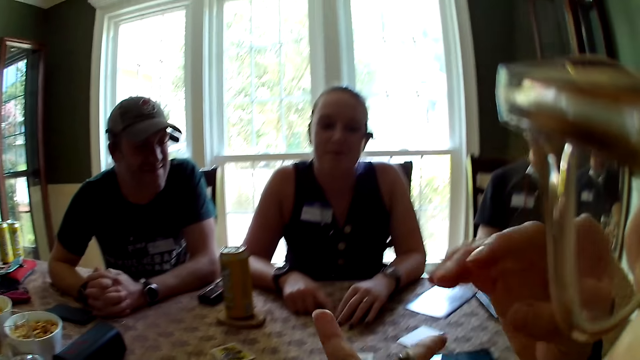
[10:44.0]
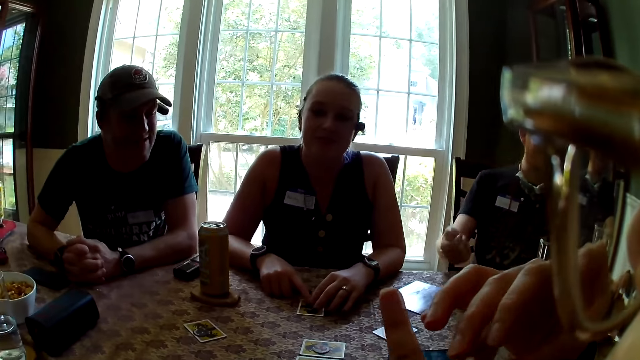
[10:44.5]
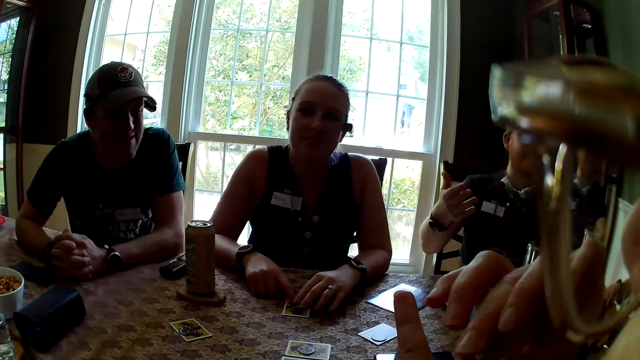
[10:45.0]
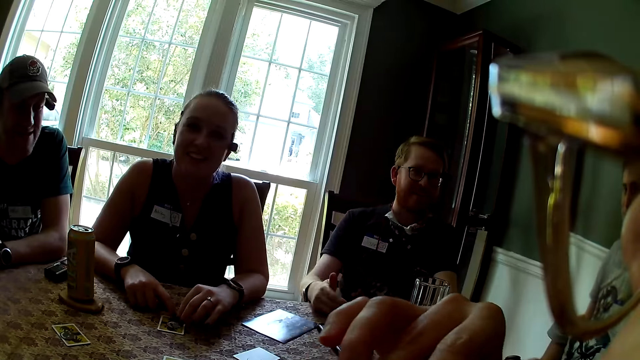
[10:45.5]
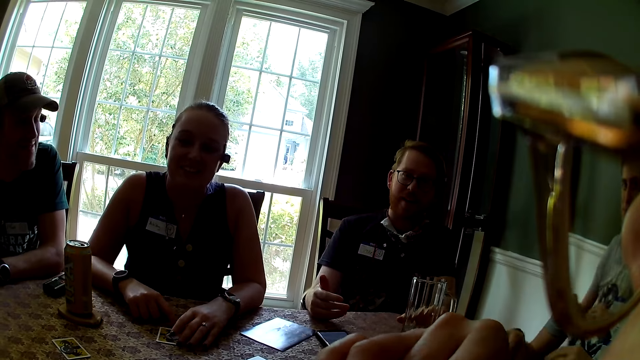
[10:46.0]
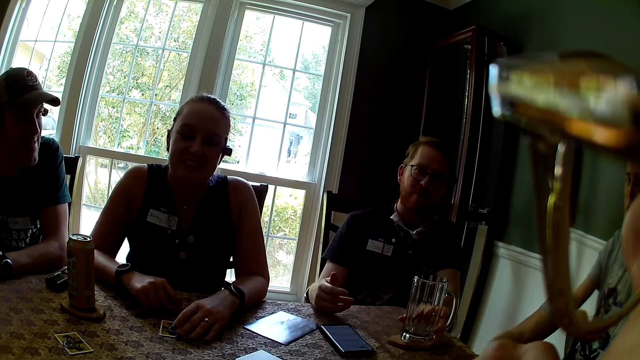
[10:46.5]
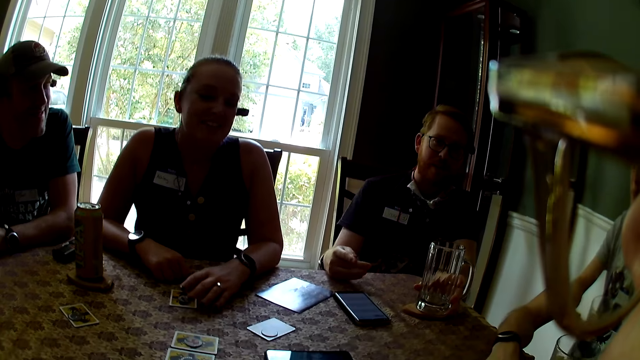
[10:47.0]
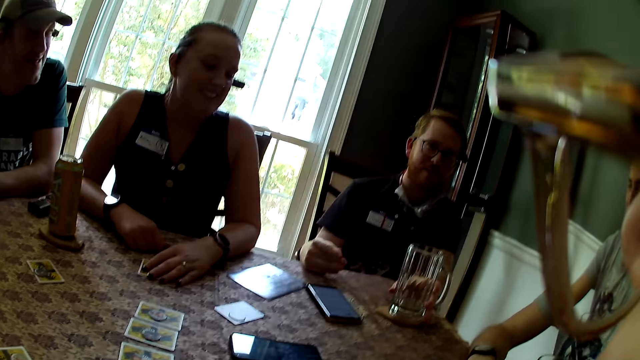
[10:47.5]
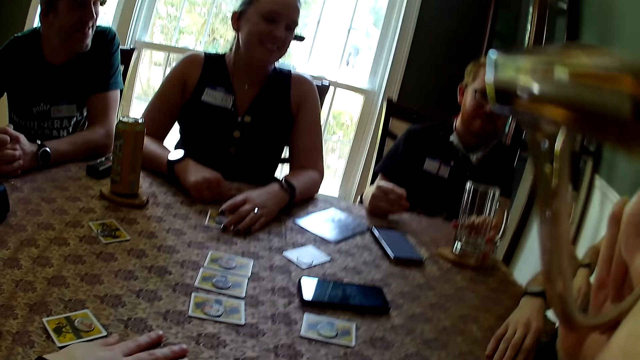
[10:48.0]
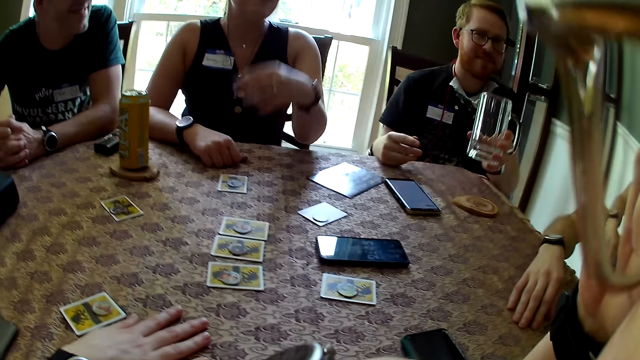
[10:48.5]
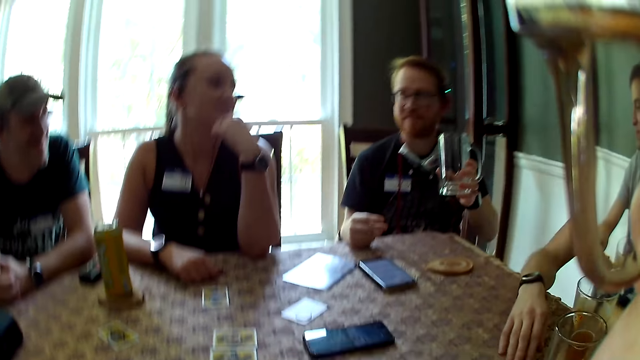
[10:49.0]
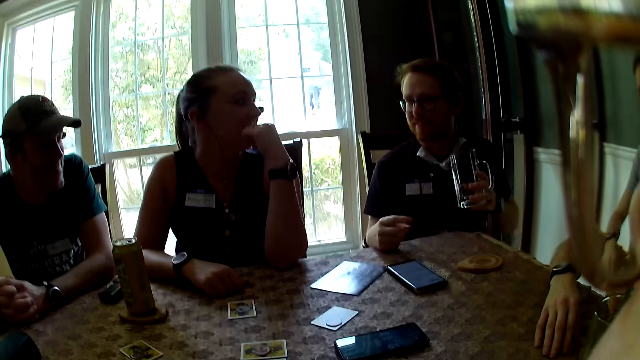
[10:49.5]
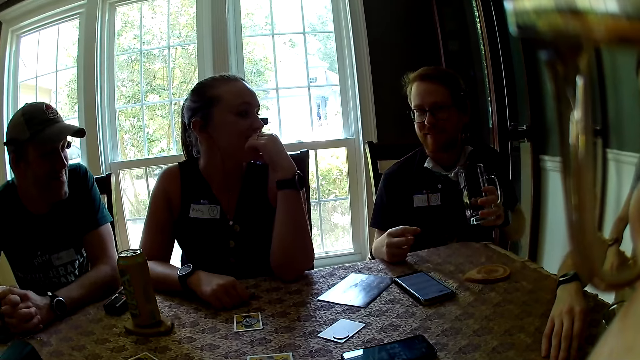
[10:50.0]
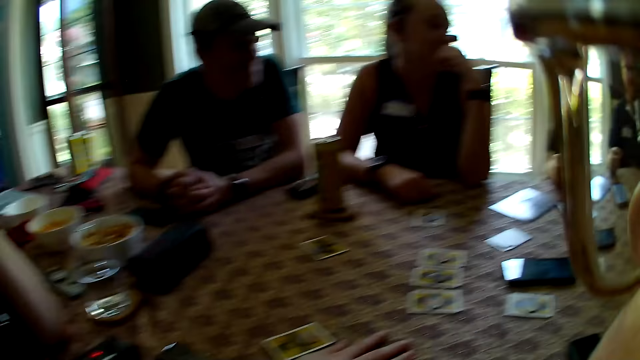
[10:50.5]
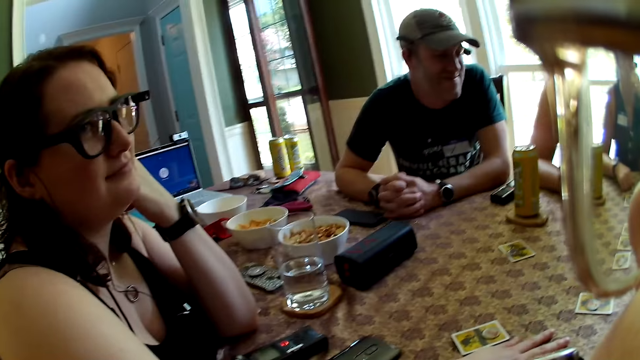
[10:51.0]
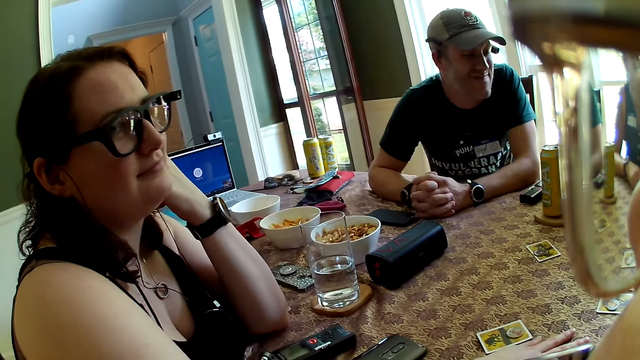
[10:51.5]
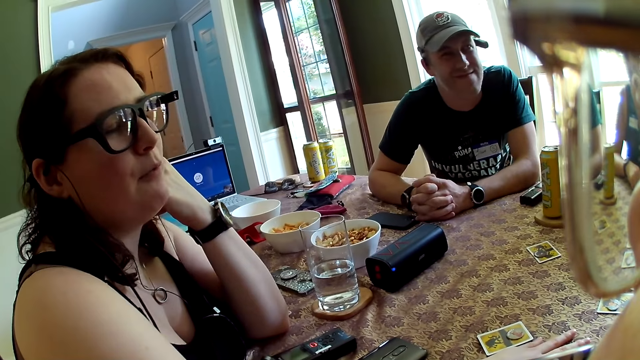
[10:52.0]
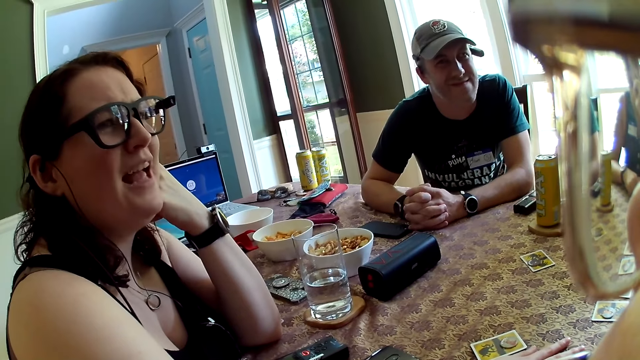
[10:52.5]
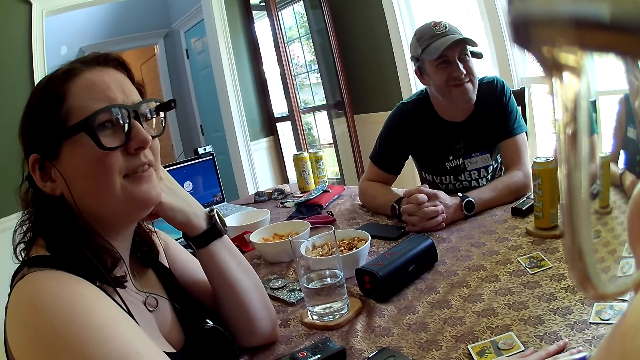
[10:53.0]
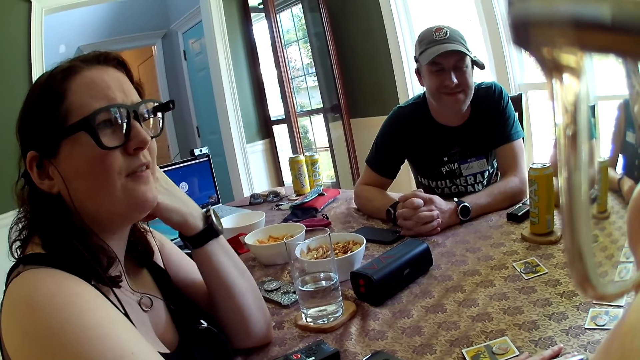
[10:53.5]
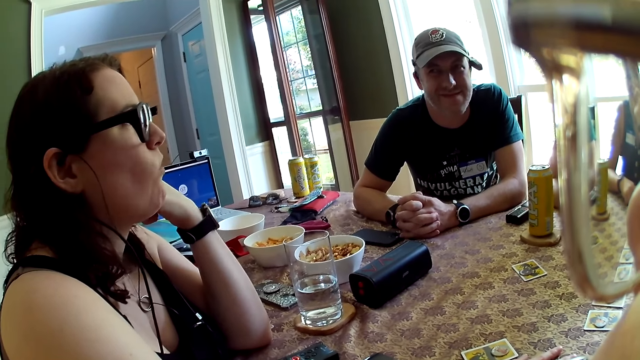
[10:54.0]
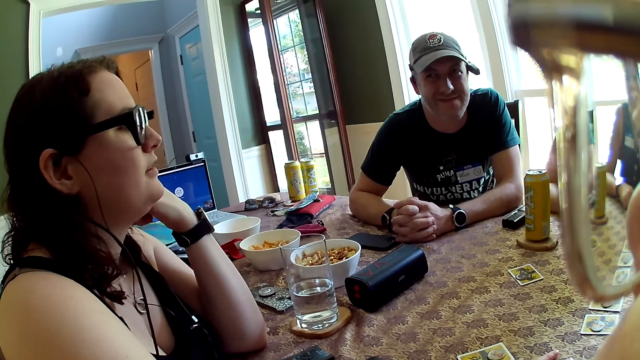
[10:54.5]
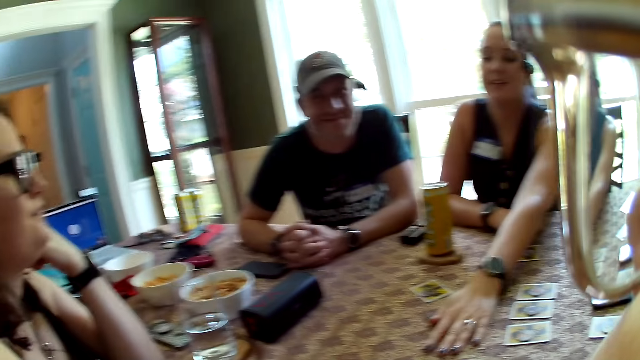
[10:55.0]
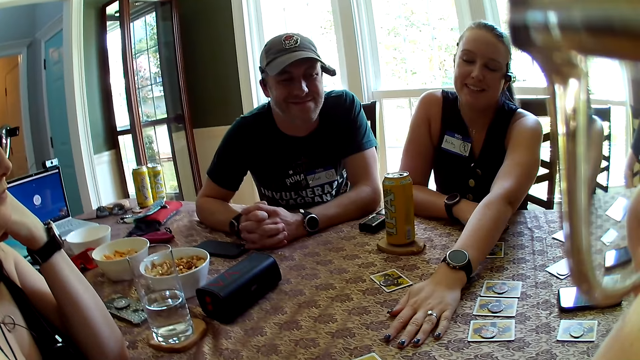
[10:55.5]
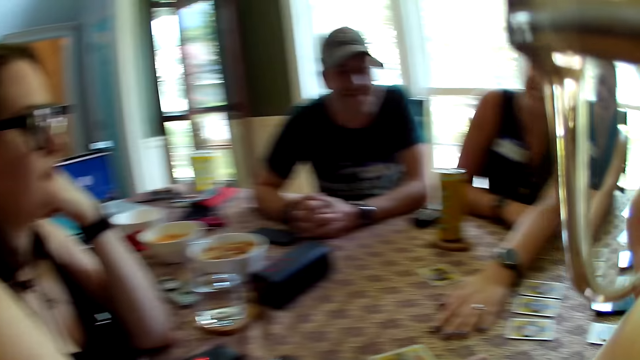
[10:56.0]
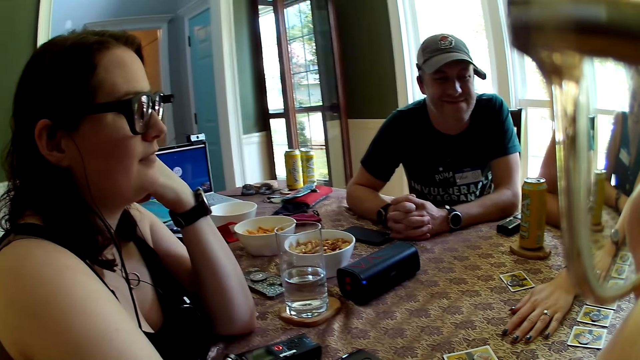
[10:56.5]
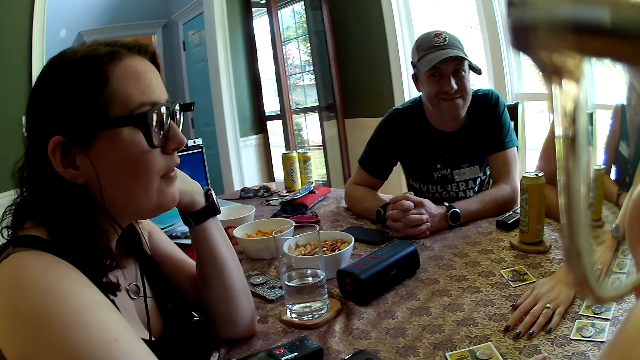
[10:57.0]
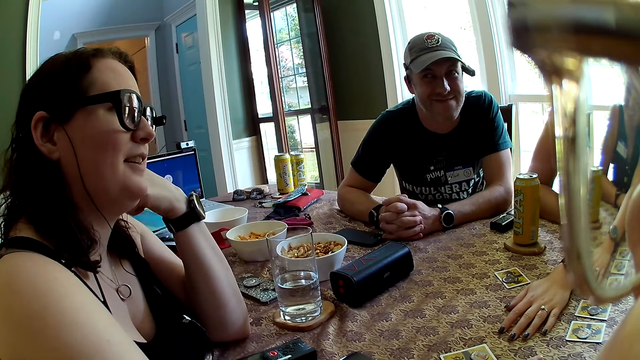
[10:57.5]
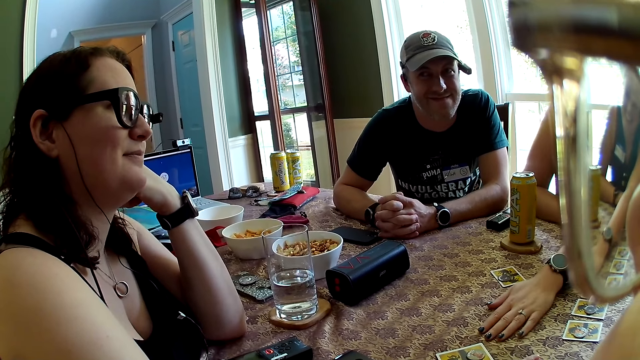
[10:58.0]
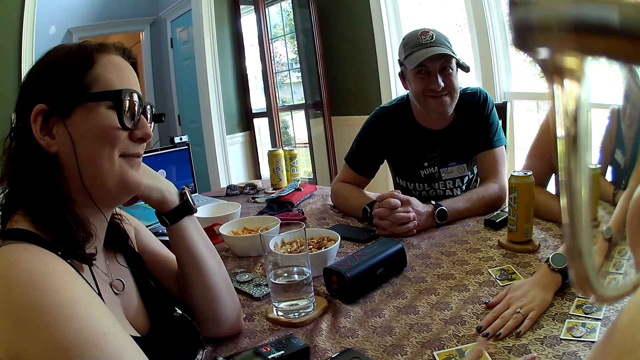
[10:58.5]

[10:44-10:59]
The man picks up the jug from the table with his left hand. He drops the jug on the table with his left hand. He picks up the jug from the table with his left hand. Another man picks up the cup. The camera wearer looks around. A woman interacts with another woman. The other woman interacts with everyone on the table.

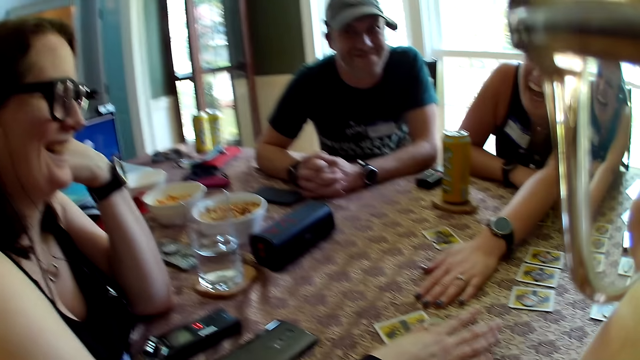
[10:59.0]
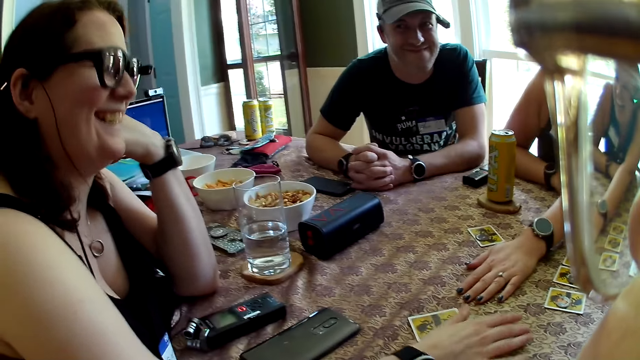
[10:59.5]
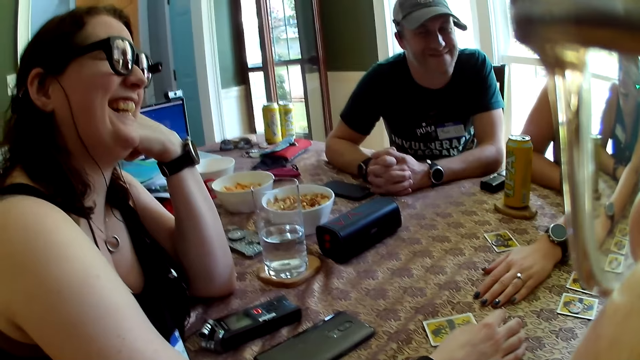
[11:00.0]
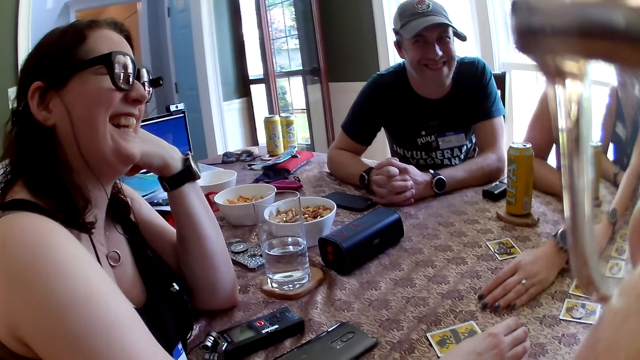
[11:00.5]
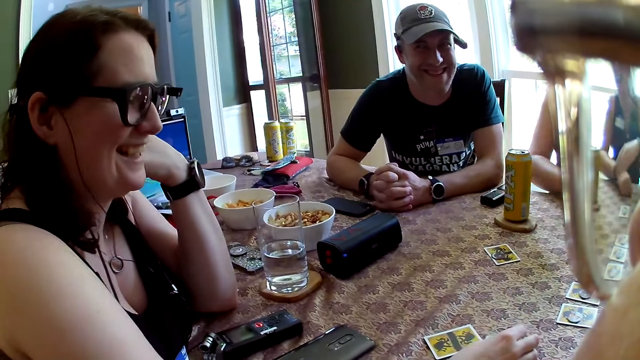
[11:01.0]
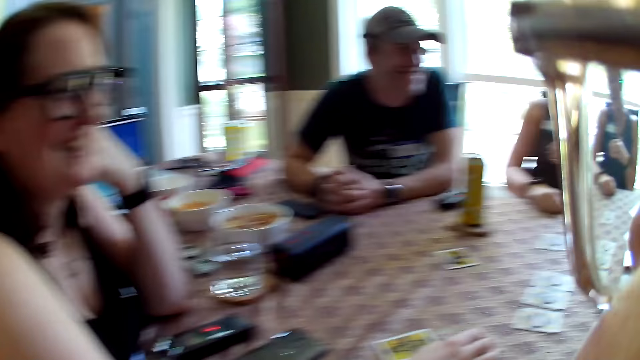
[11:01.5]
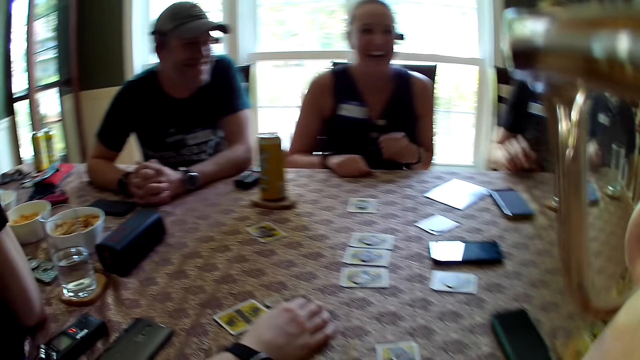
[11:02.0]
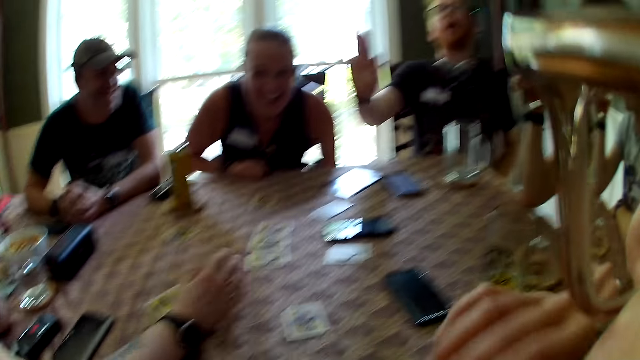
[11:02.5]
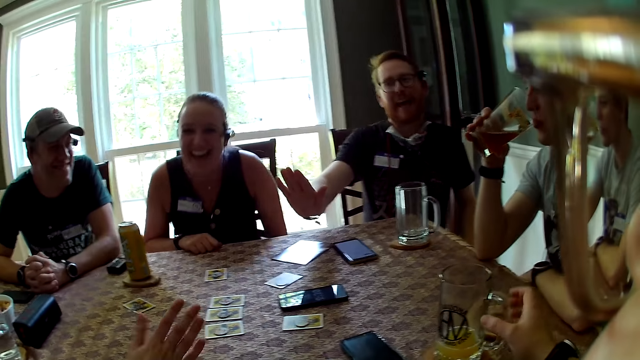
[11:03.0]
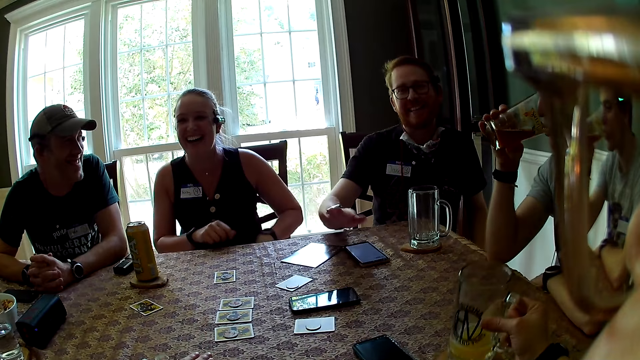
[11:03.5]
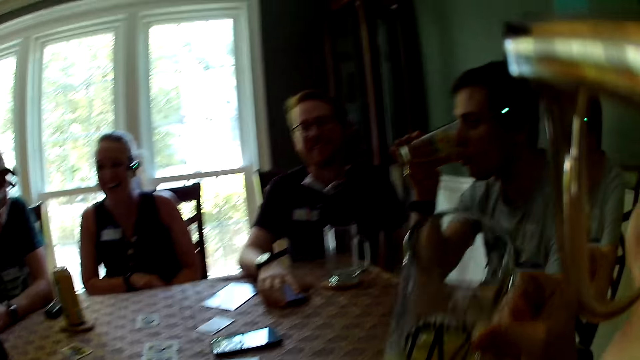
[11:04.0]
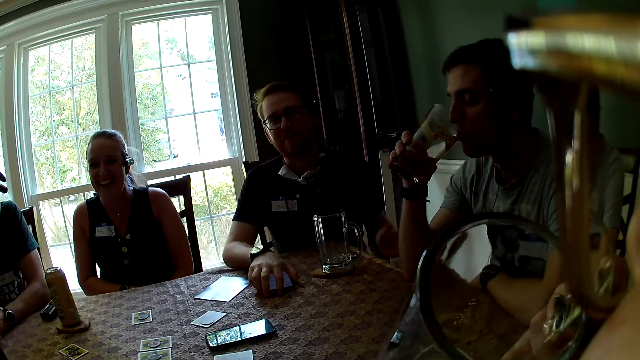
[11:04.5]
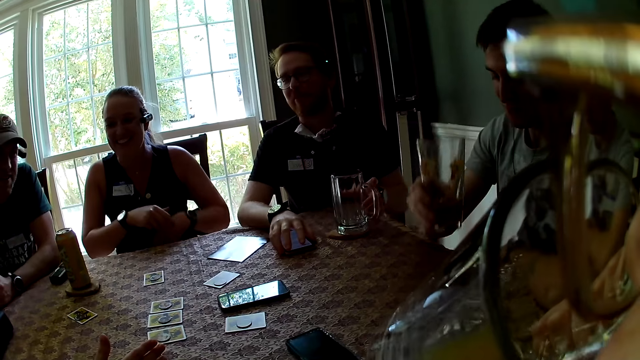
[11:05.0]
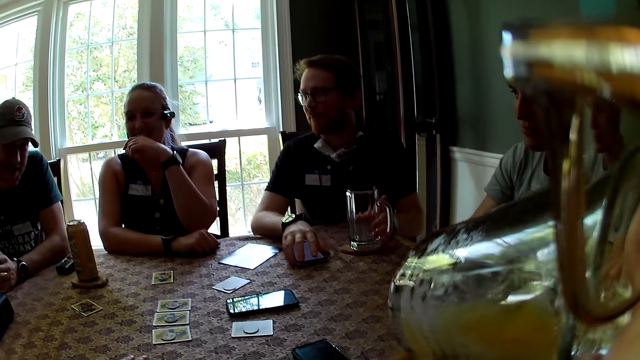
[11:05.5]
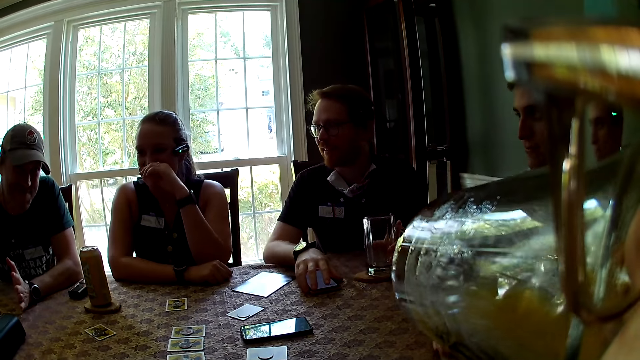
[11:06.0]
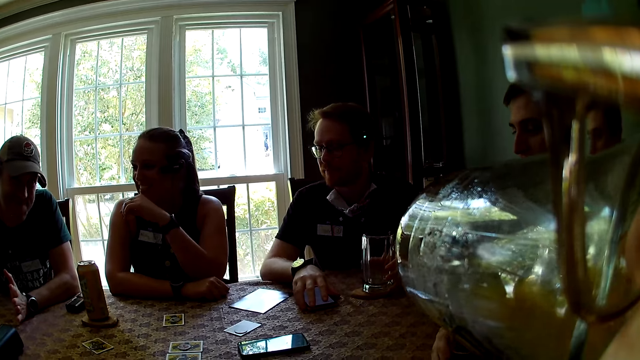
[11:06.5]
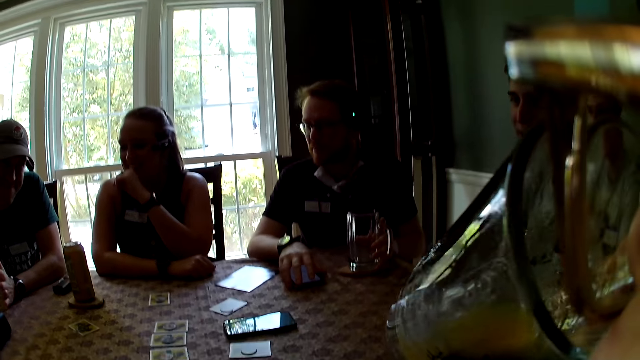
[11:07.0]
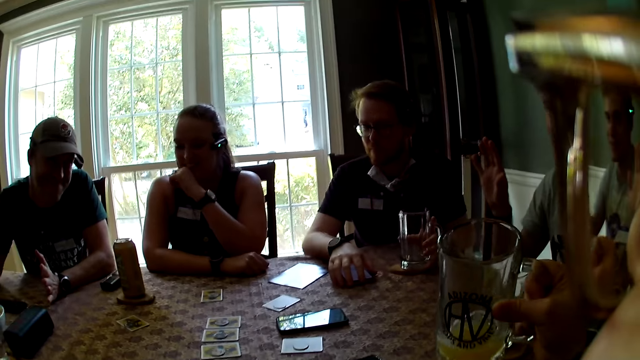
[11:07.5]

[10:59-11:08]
A man drinks from a cup in his right hand. The camera wearer picks up the jug from the table with her right hand. Another man moves the hand and talks with a lady. A third man places his right hand on a mobile phone. A fourth man interacts with everyone on the table. The camera wearer talks. The third man holds the jug with his hands. The first man places the cup on the table with his right hand. The first man interacts with everyone on the table.
